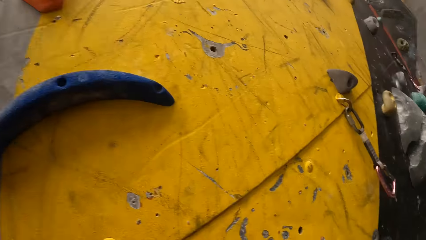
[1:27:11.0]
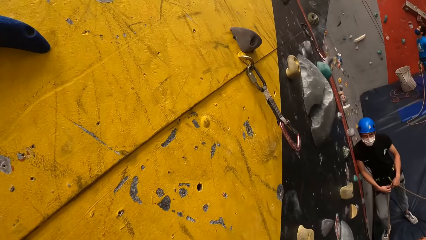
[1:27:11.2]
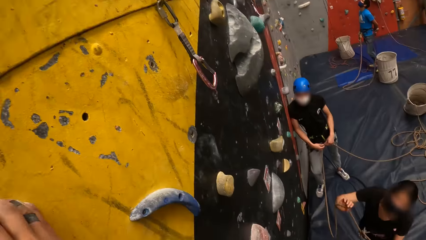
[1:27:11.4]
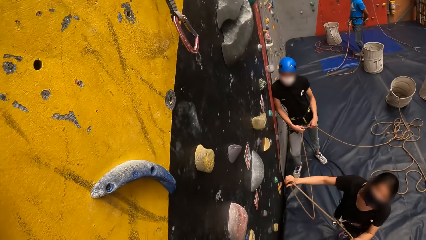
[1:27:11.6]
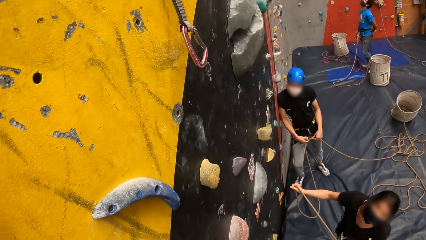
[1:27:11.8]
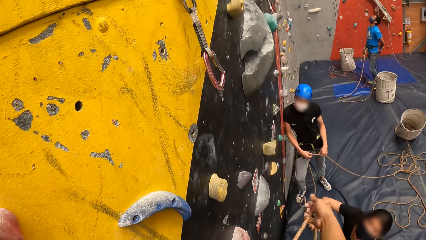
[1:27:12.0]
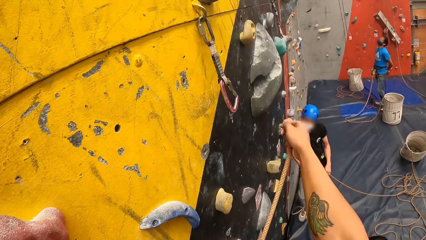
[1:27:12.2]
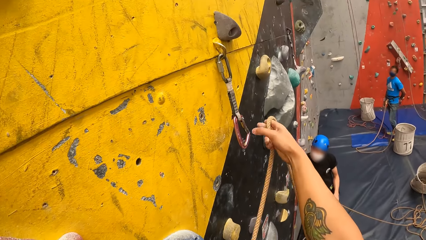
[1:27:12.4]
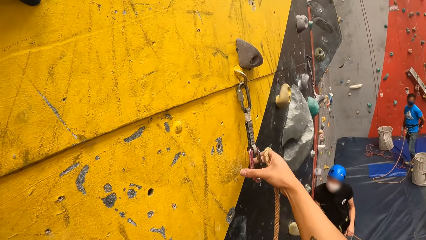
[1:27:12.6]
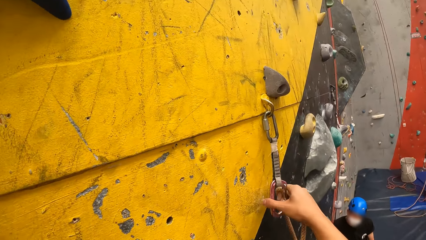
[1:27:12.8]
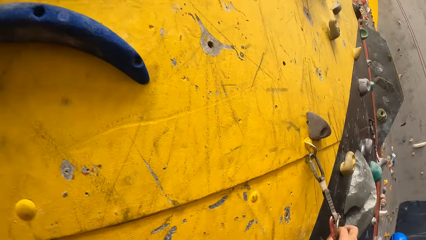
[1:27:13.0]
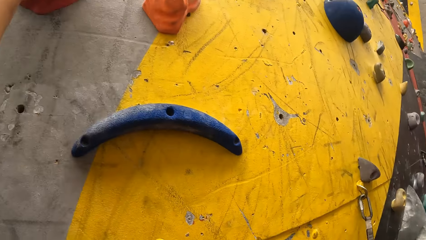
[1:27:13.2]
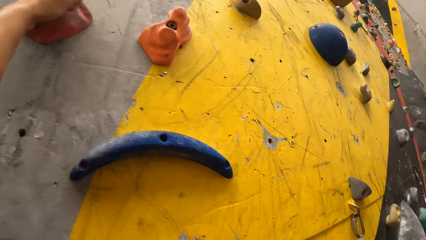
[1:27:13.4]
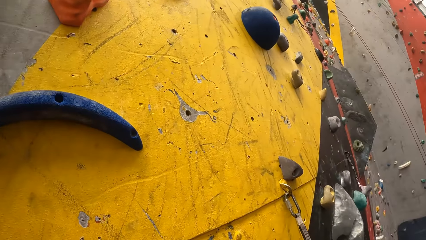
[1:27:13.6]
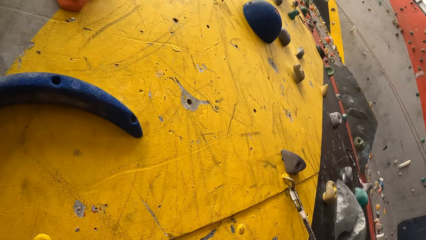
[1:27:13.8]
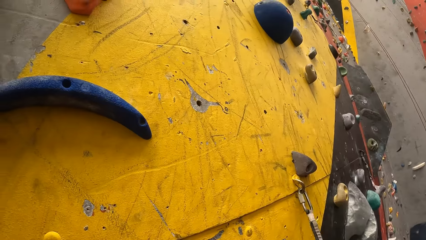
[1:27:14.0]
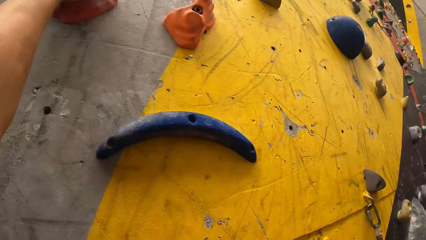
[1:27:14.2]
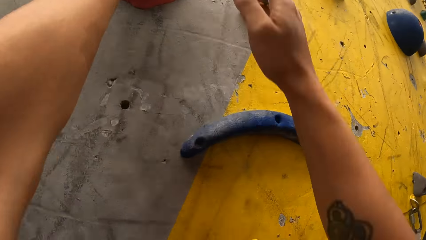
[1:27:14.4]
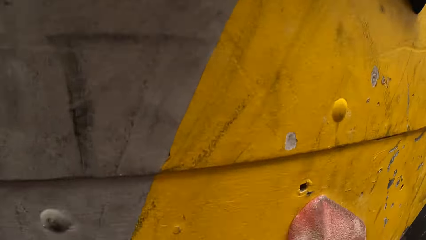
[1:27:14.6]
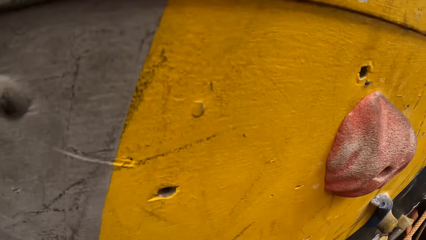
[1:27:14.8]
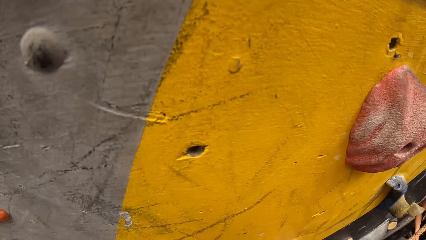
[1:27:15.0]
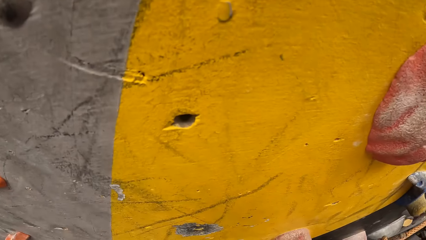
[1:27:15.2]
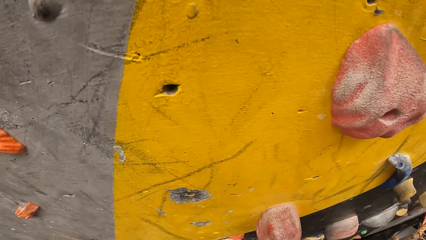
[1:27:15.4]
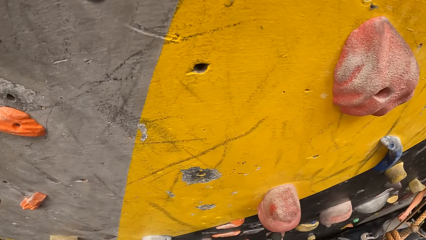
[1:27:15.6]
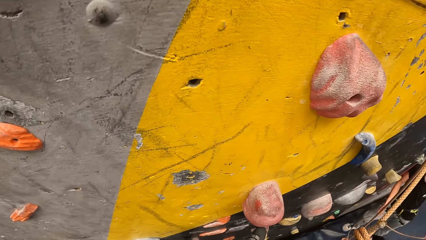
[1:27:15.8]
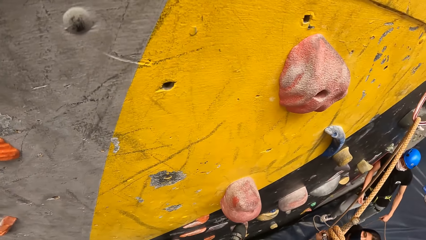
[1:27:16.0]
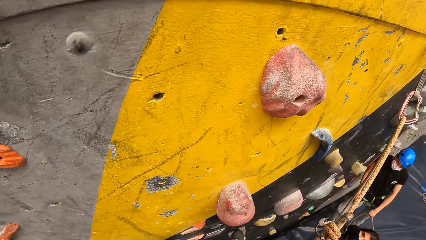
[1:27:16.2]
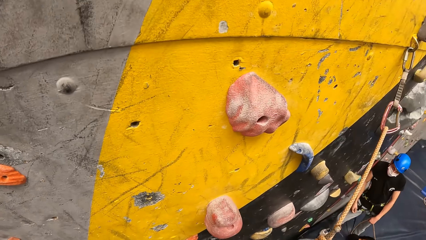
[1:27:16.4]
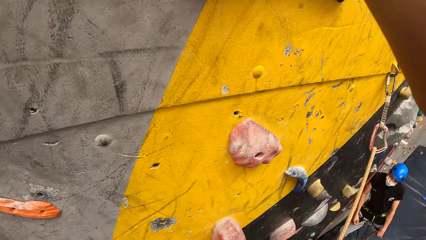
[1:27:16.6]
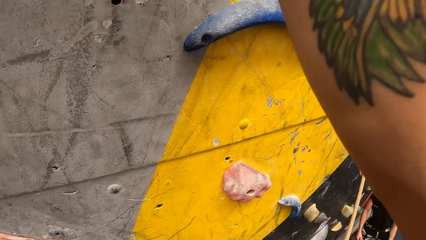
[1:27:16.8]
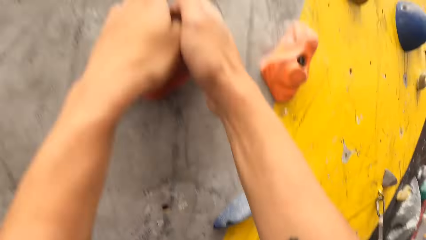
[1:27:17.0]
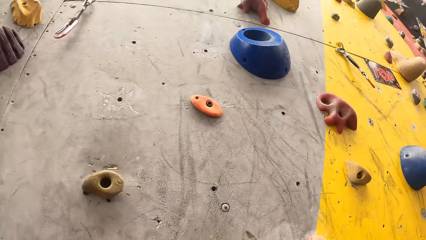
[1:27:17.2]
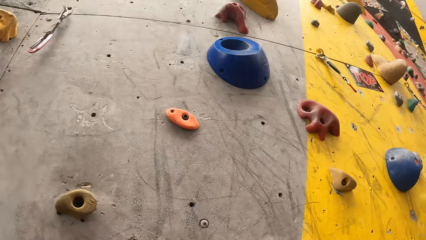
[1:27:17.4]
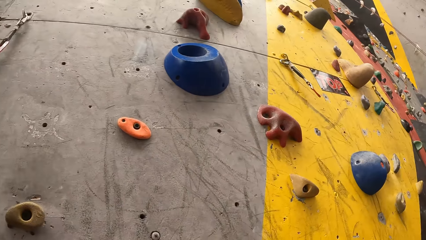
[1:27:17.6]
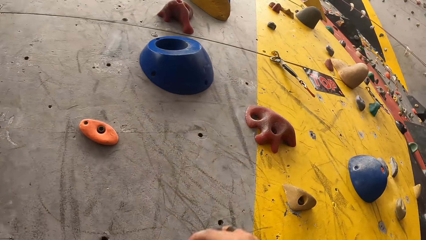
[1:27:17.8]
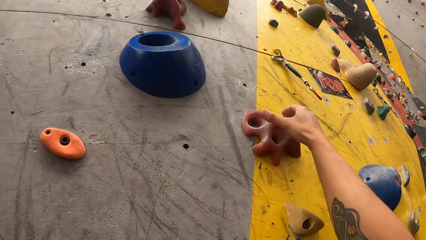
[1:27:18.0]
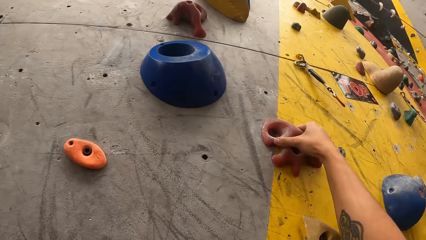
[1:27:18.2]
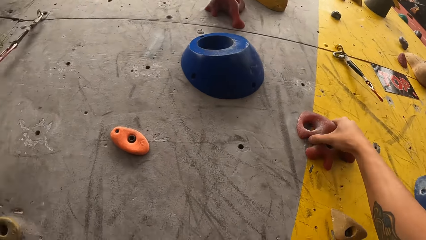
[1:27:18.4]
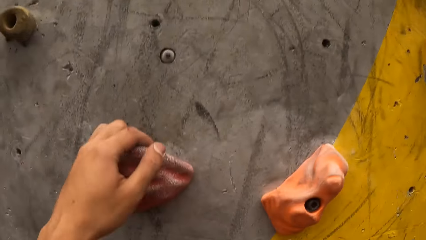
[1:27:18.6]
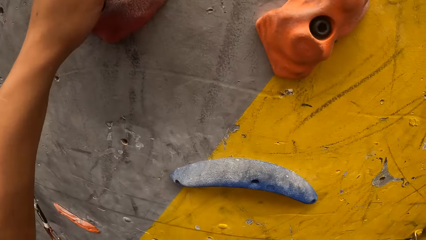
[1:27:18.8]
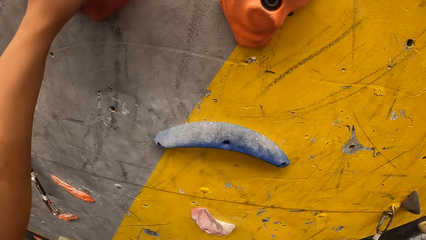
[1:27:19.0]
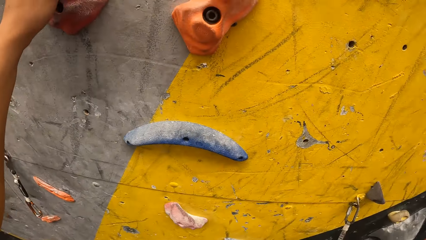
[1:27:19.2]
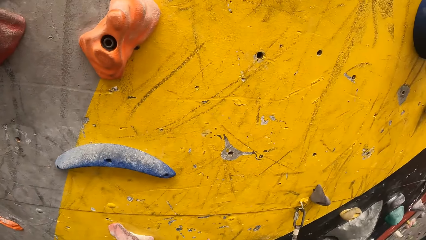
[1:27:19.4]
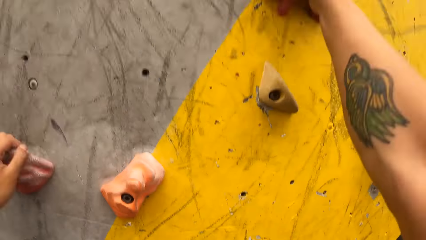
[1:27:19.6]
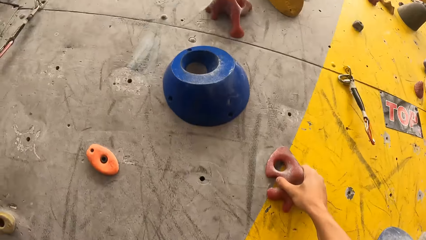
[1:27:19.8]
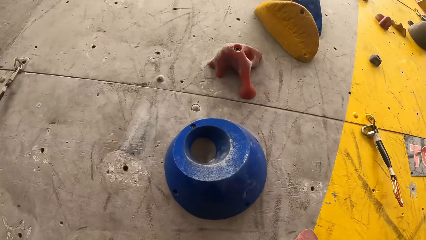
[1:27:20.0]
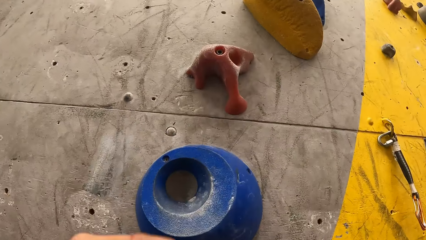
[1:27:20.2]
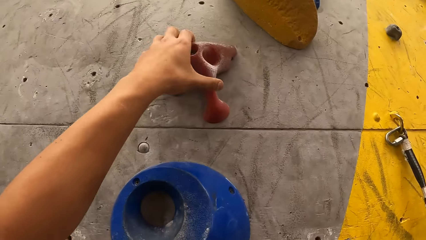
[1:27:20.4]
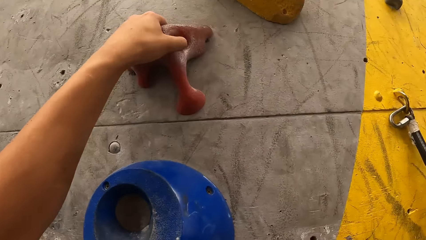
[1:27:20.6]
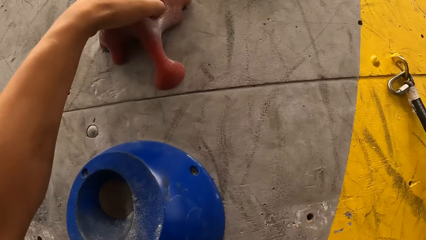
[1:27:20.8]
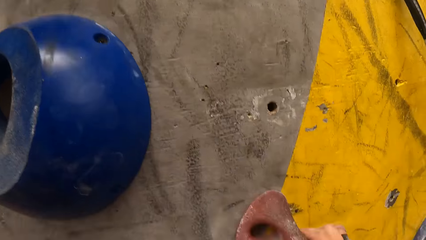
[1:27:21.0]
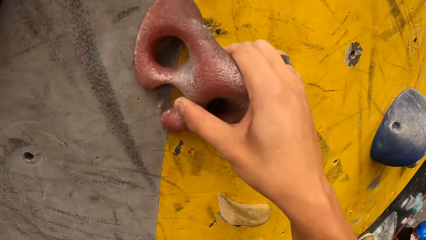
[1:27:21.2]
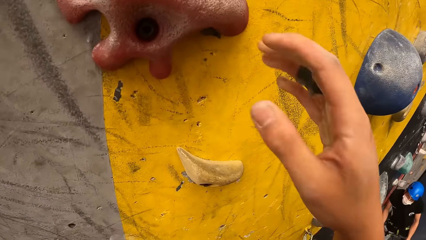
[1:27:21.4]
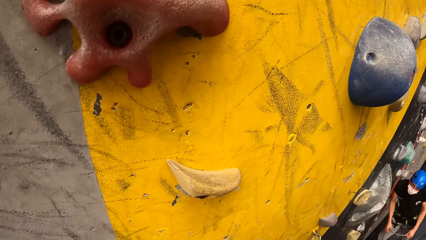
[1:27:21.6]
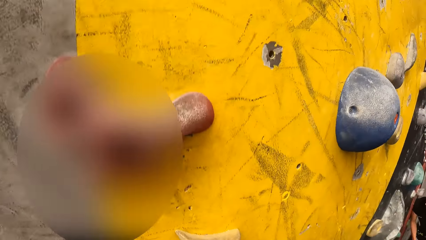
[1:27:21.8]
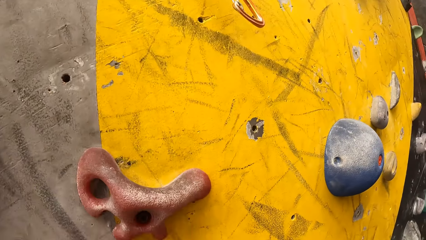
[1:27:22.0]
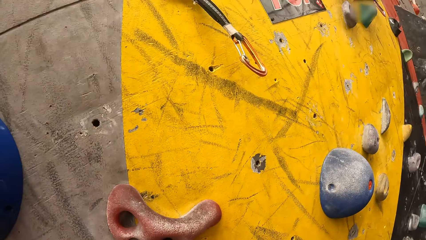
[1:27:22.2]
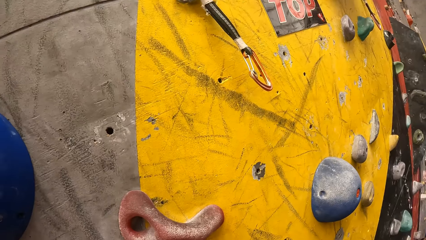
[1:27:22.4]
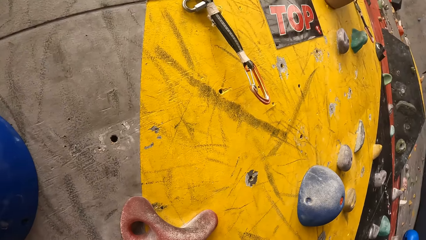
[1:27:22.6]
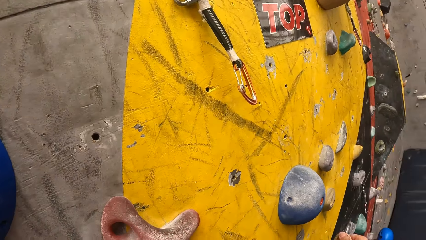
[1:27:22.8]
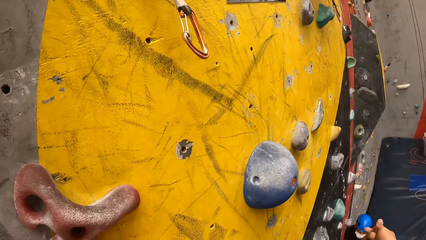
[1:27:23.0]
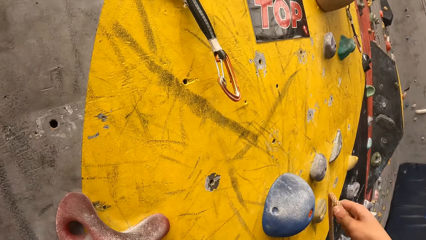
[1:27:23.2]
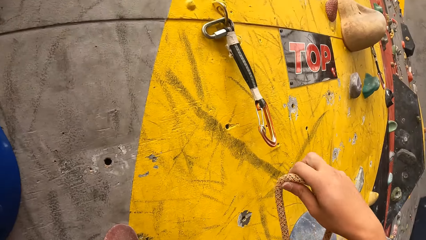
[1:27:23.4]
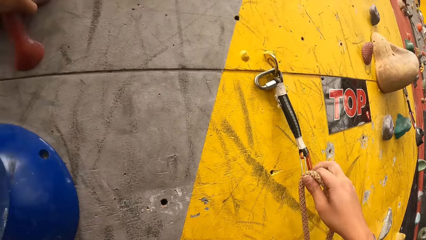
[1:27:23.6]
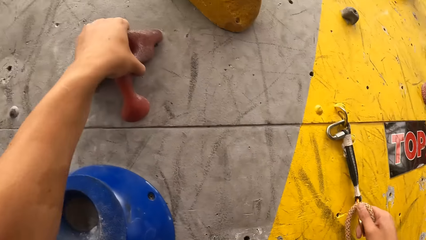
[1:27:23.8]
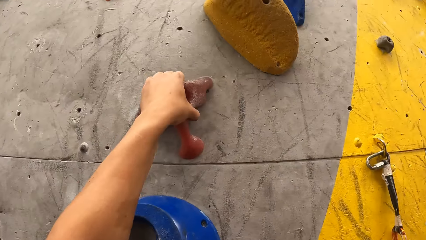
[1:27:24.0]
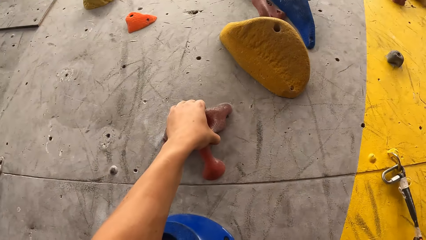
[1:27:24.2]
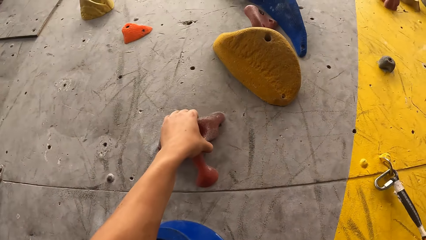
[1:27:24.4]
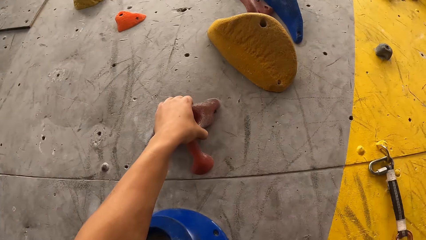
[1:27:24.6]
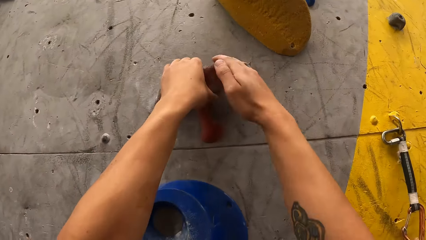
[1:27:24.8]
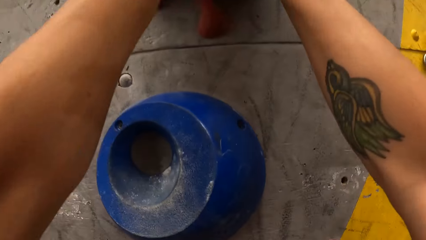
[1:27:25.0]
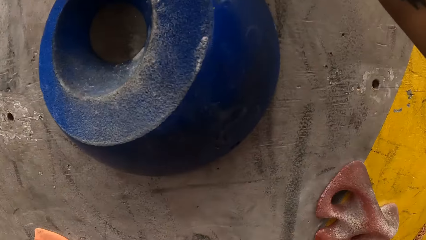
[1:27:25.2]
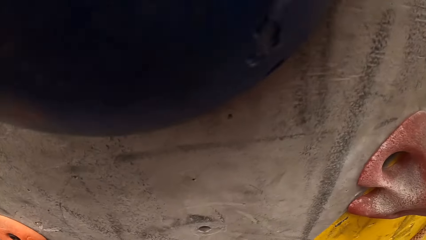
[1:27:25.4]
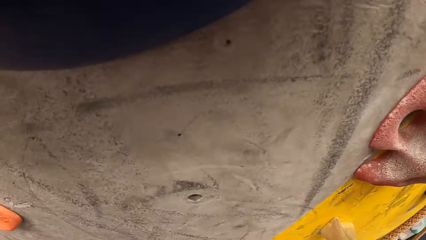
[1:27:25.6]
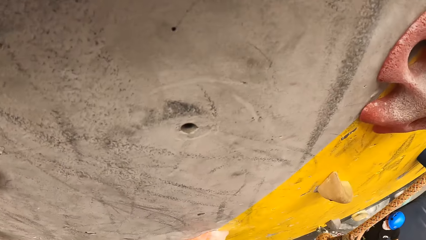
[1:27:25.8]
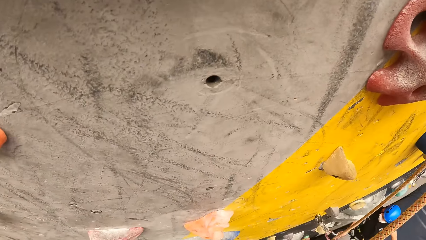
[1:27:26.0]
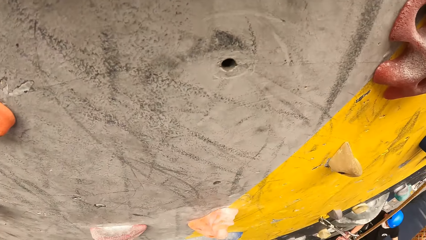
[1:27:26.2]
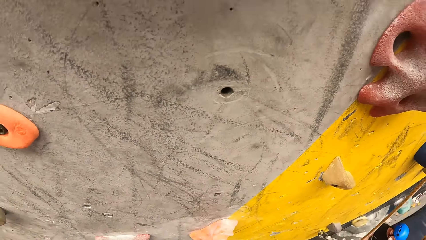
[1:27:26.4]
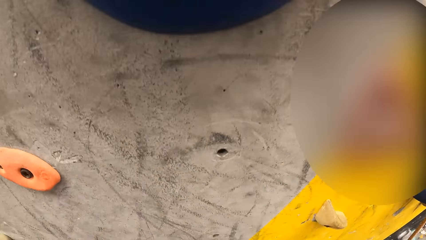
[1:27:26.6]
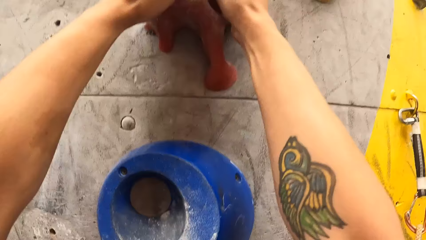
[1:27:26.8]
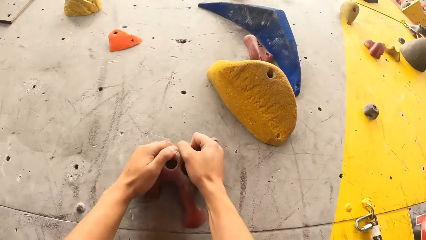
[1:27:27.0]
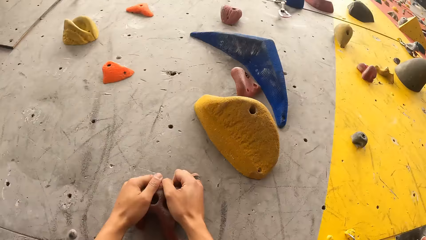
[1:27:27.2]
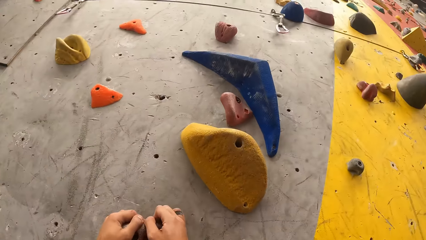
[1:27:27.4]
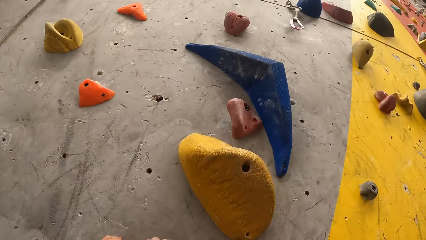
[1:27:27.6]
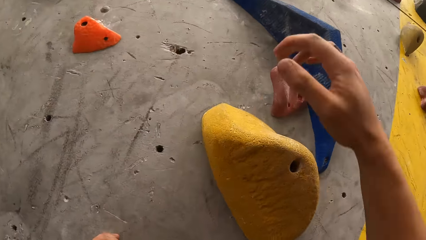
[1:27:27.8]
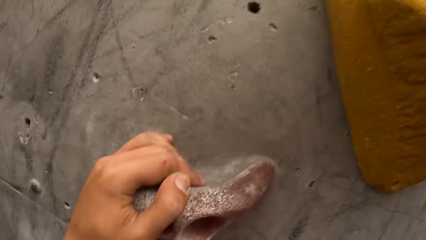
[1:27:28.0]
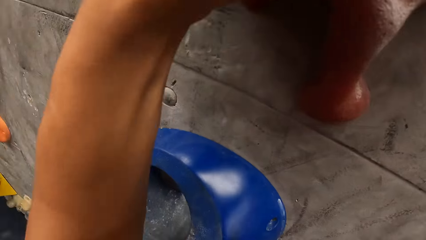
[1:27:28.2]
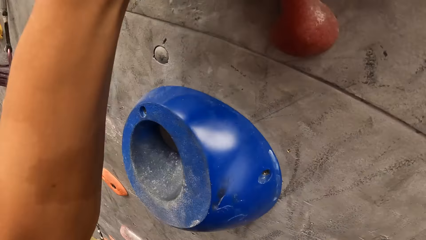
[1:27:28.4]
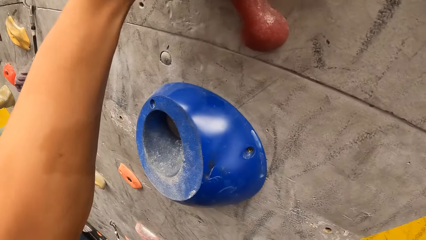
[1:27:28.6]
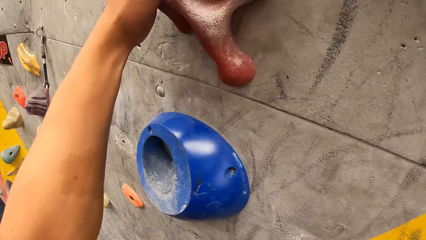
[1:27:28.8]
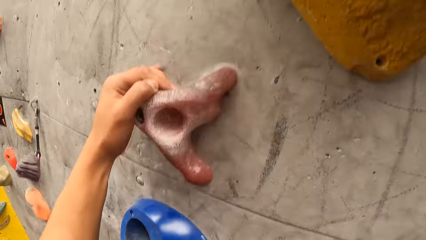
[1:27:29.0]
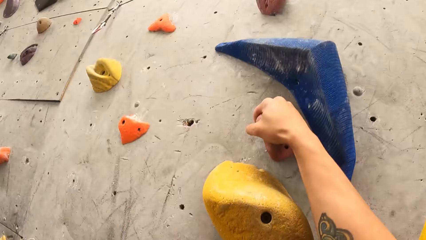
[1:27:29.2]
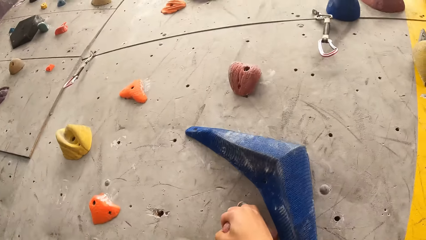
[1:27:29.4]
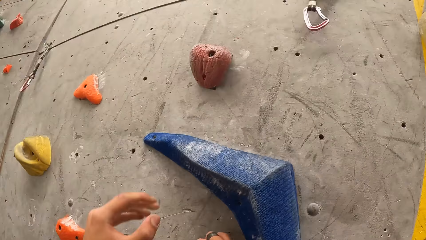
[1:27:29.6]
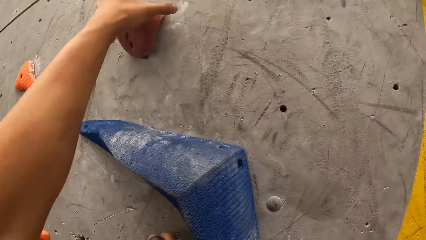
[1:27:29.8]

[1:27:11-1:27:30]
The camera wearer holds a climbing hold. They look down. They hold a climbing rope. A woman adjusts a rope. The camera wearer connects the rope to a quickdraw. They look up. They hold a climbing hold. They climb on the wall. They hold a climbing hold again. They look up. They hold a climbing hold. They look down. They hold a climbing hold. They hold a climbing hold again. They release a climbing hold. They hold the rope. They connect the rope to a quickdraw. They hold a climbing hold. They climb the wall. They hold a climbing hold. They climb the wall. They look down. They hold a climbing hold and look up.
